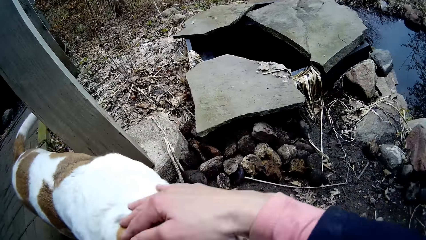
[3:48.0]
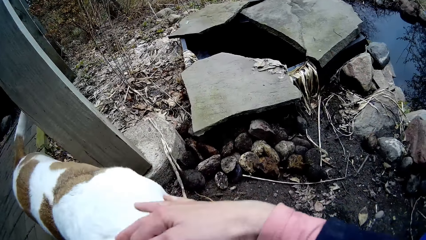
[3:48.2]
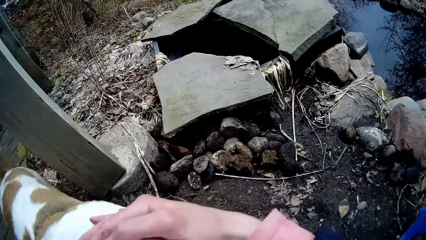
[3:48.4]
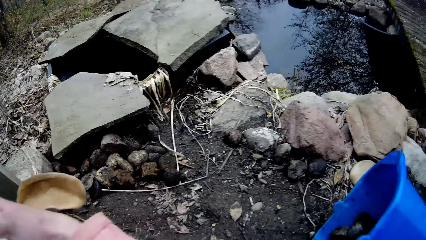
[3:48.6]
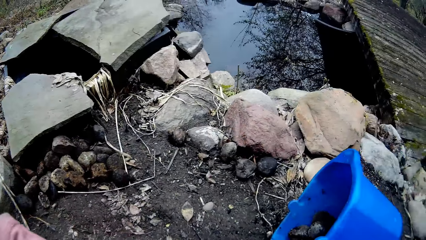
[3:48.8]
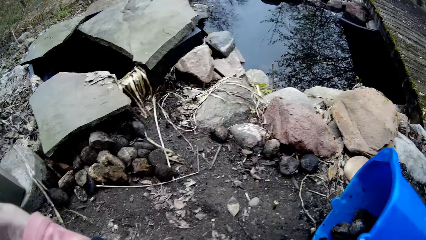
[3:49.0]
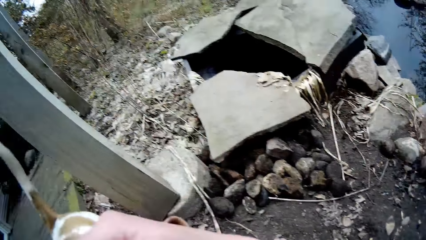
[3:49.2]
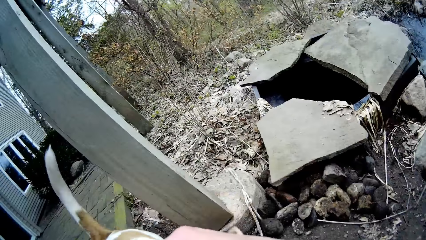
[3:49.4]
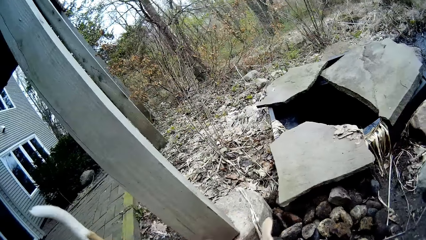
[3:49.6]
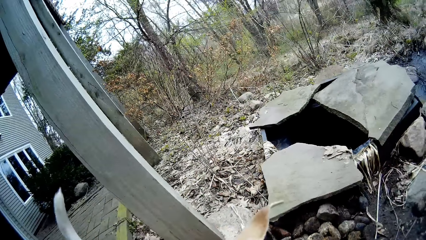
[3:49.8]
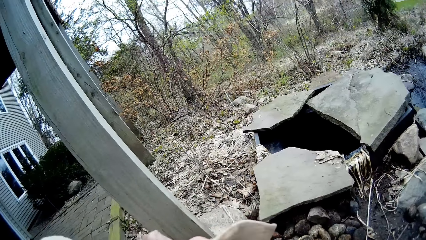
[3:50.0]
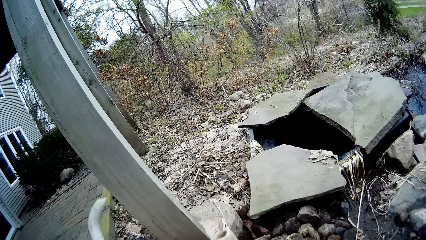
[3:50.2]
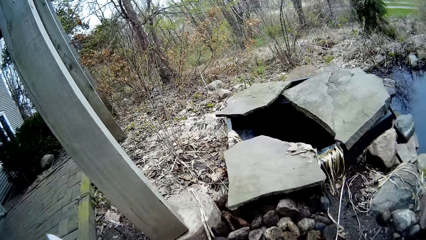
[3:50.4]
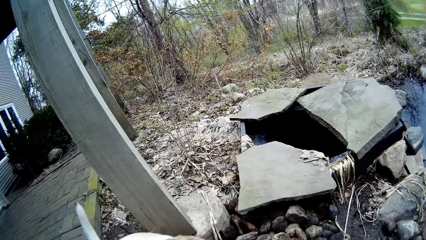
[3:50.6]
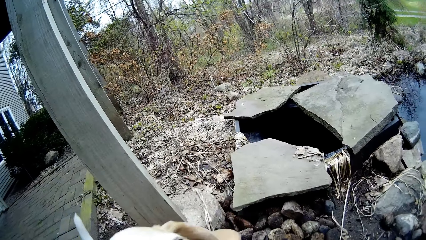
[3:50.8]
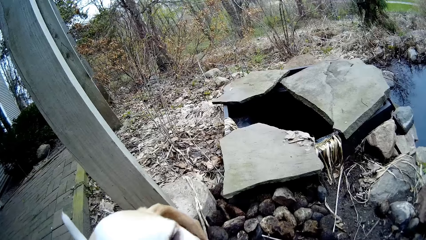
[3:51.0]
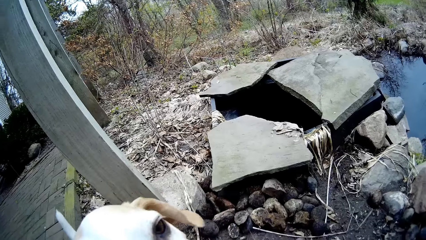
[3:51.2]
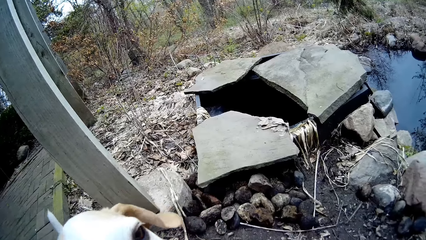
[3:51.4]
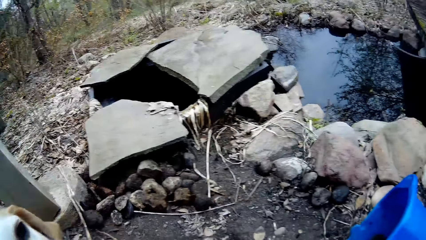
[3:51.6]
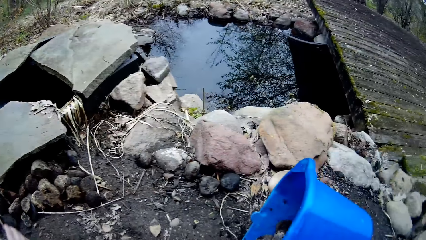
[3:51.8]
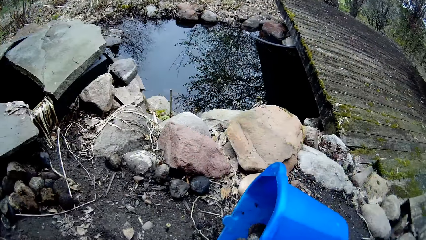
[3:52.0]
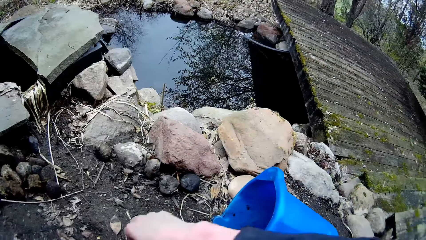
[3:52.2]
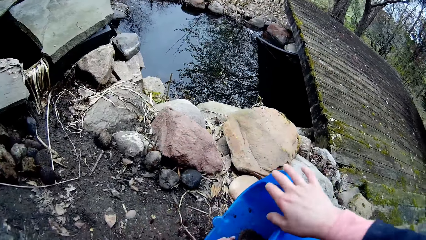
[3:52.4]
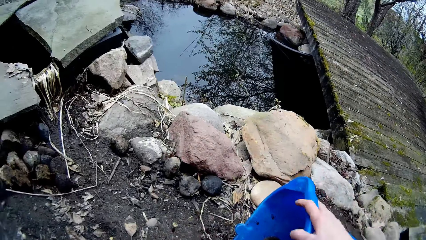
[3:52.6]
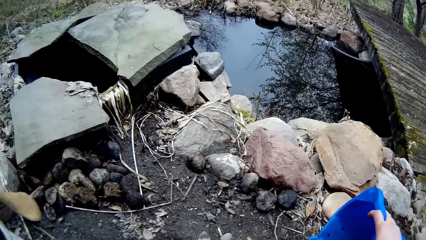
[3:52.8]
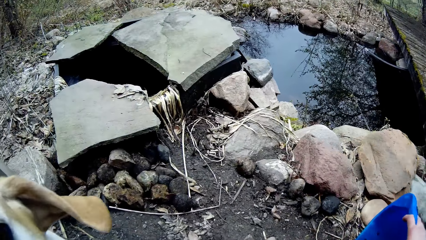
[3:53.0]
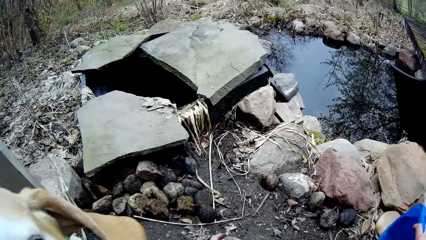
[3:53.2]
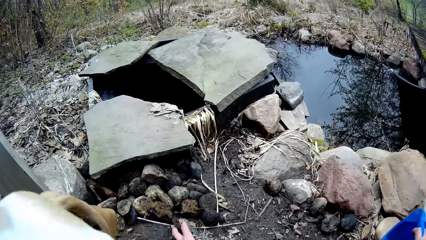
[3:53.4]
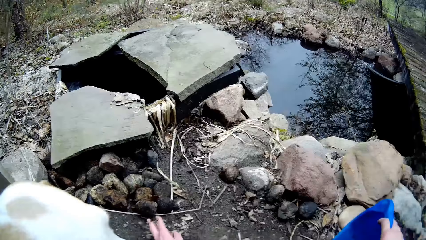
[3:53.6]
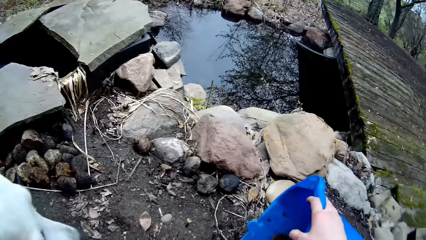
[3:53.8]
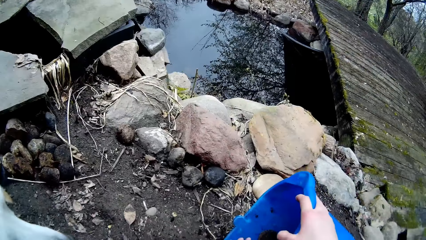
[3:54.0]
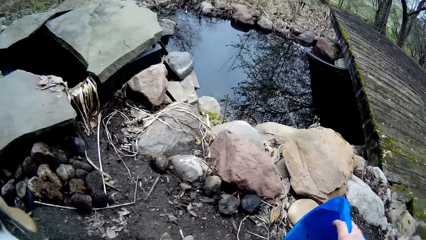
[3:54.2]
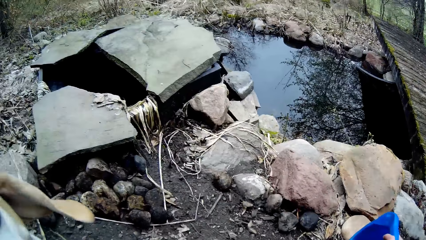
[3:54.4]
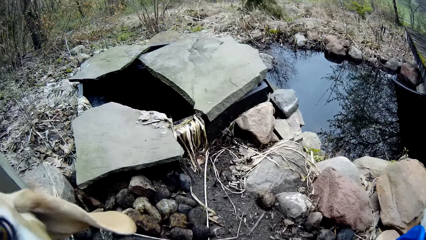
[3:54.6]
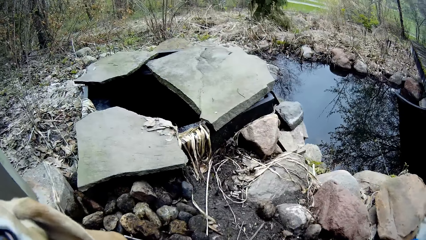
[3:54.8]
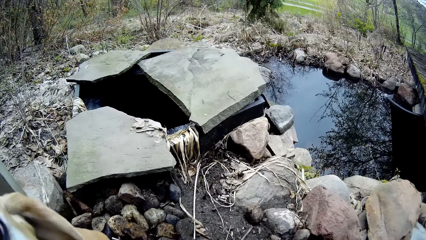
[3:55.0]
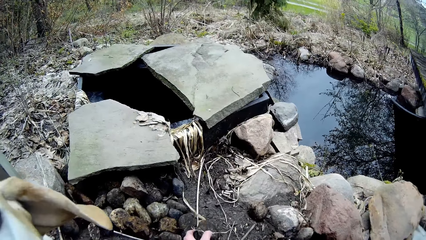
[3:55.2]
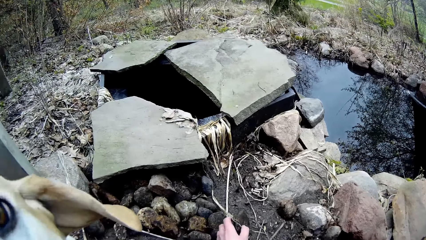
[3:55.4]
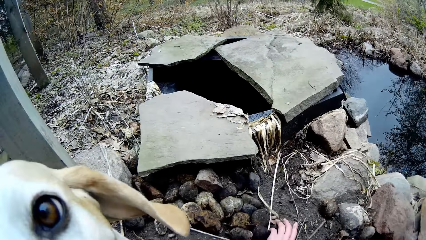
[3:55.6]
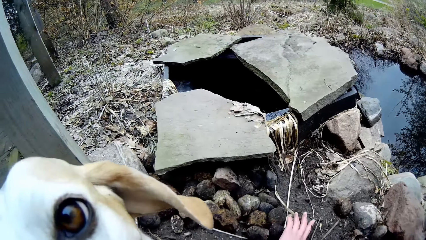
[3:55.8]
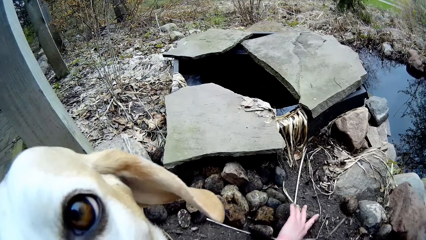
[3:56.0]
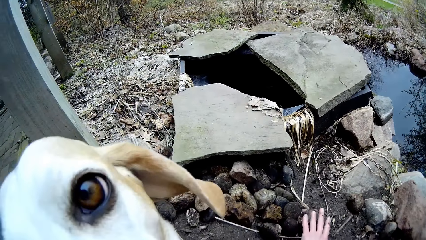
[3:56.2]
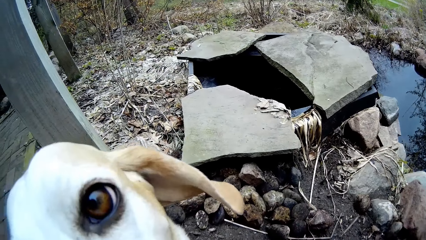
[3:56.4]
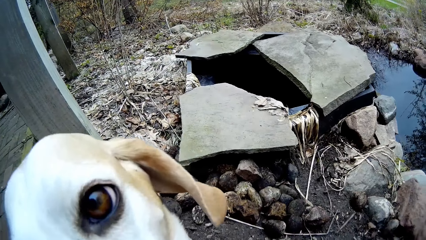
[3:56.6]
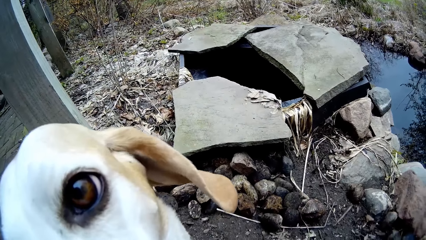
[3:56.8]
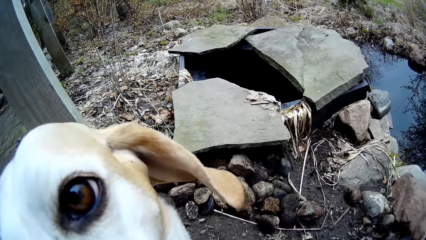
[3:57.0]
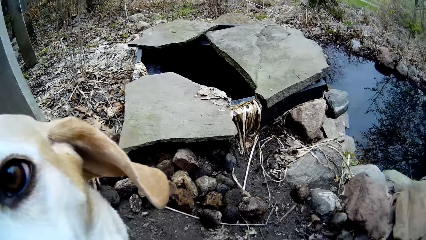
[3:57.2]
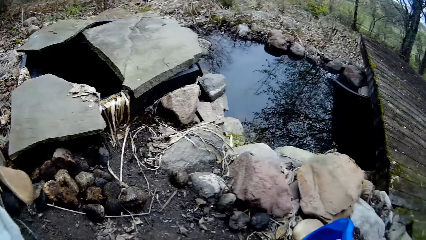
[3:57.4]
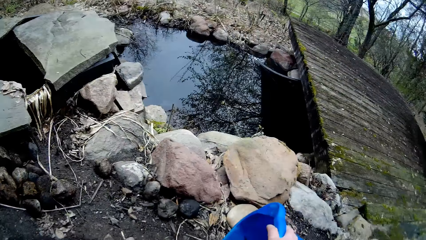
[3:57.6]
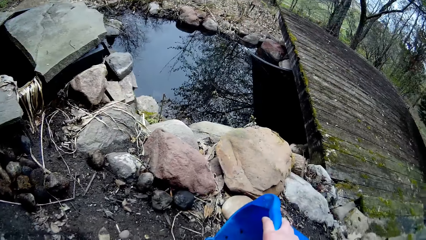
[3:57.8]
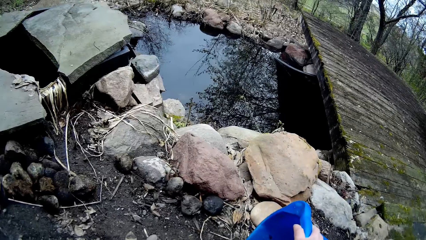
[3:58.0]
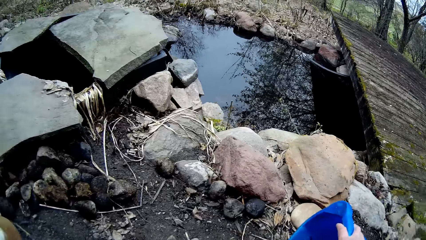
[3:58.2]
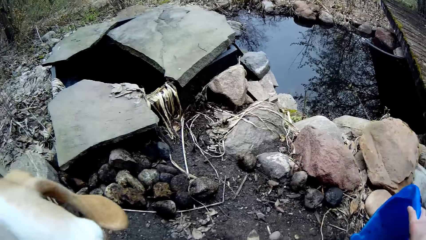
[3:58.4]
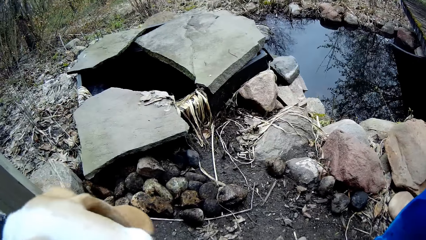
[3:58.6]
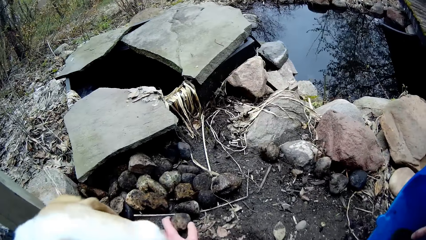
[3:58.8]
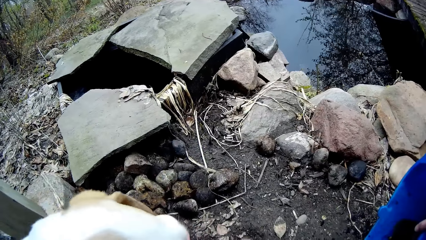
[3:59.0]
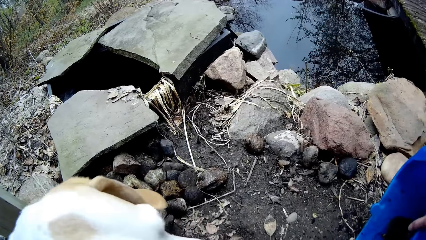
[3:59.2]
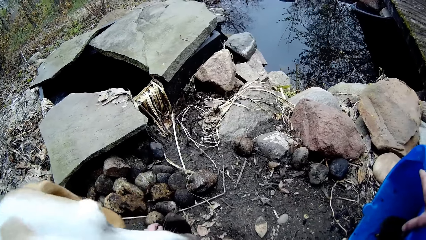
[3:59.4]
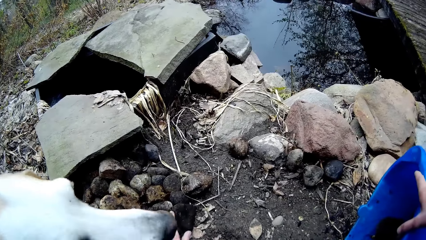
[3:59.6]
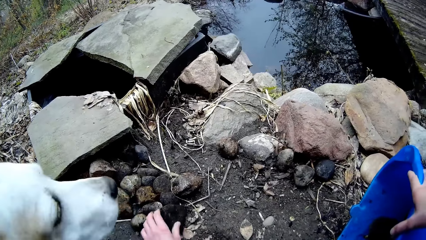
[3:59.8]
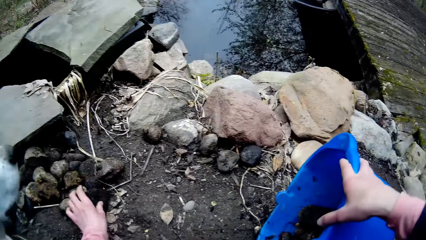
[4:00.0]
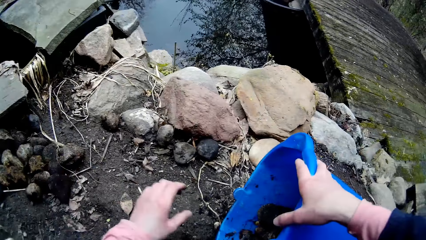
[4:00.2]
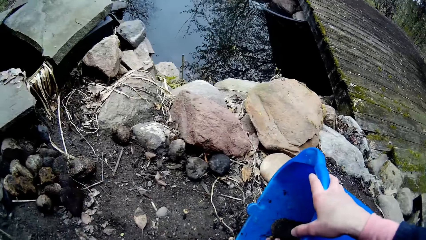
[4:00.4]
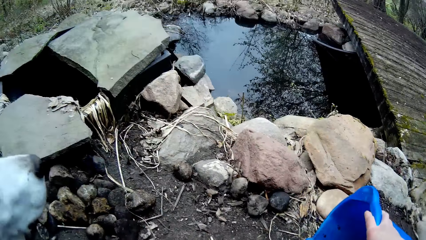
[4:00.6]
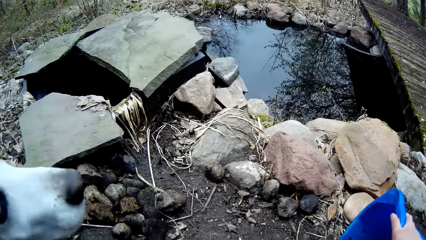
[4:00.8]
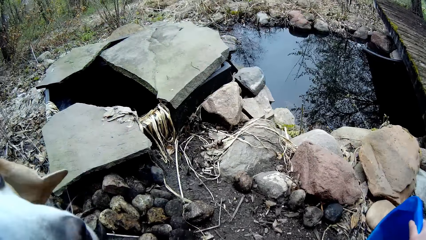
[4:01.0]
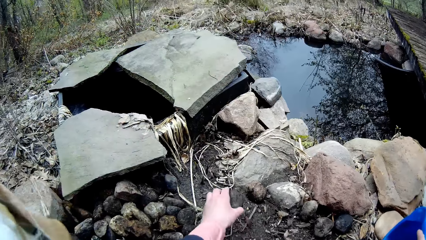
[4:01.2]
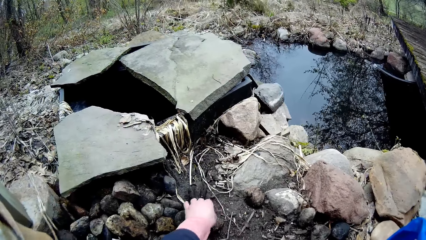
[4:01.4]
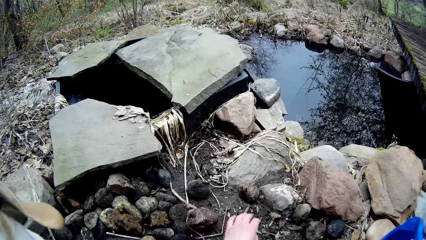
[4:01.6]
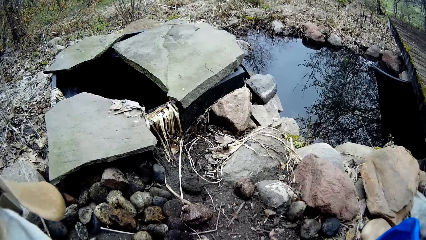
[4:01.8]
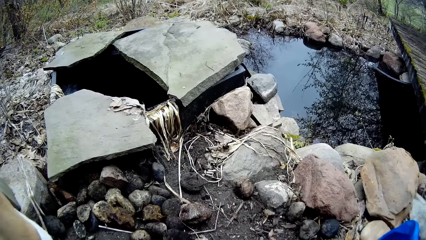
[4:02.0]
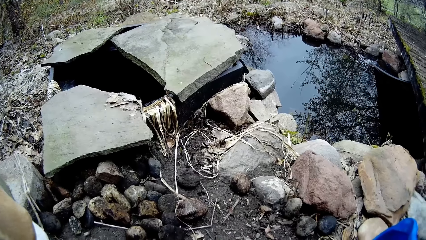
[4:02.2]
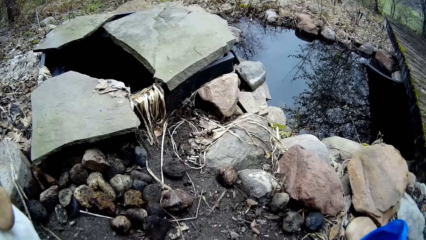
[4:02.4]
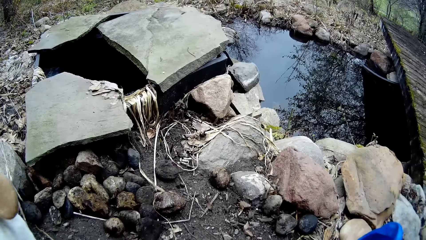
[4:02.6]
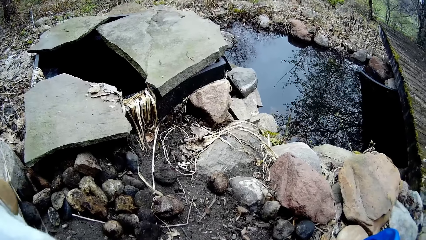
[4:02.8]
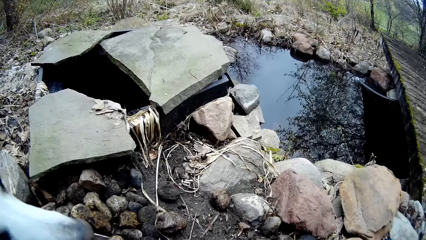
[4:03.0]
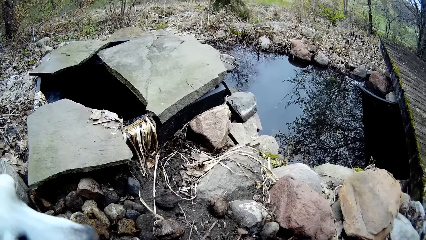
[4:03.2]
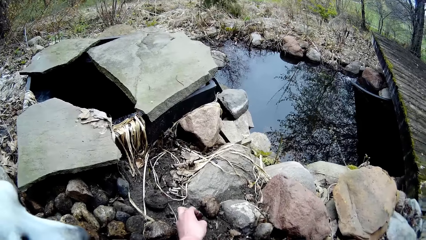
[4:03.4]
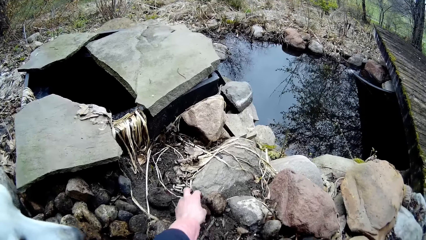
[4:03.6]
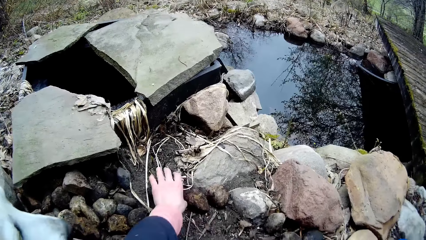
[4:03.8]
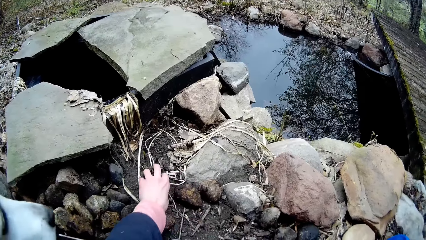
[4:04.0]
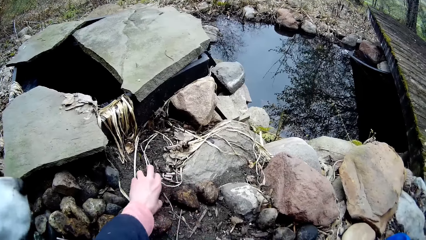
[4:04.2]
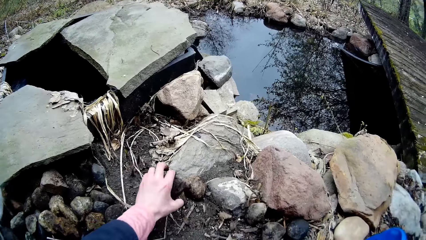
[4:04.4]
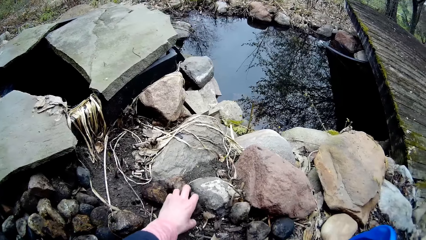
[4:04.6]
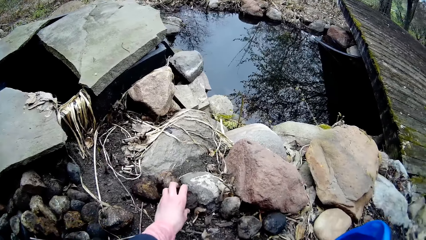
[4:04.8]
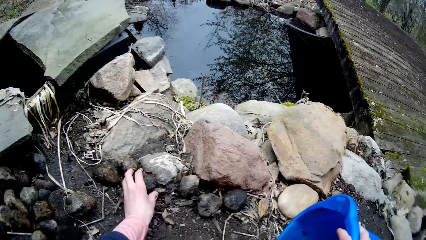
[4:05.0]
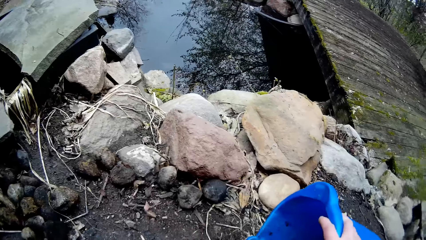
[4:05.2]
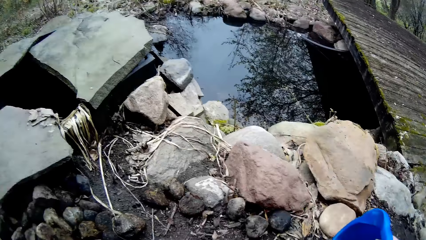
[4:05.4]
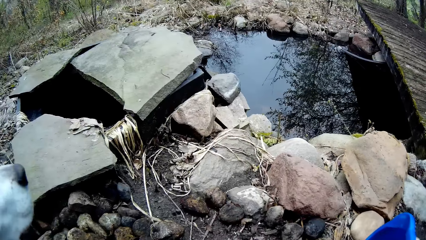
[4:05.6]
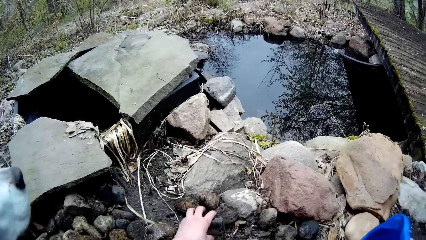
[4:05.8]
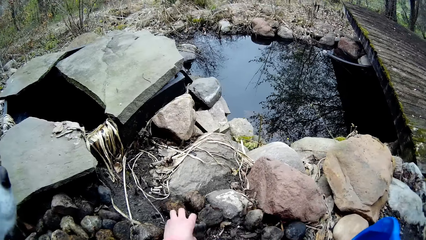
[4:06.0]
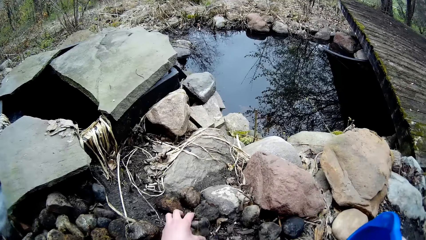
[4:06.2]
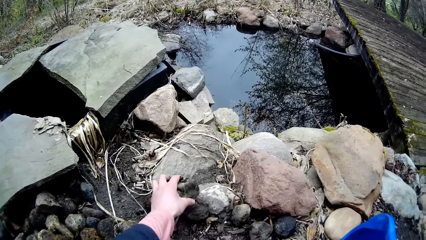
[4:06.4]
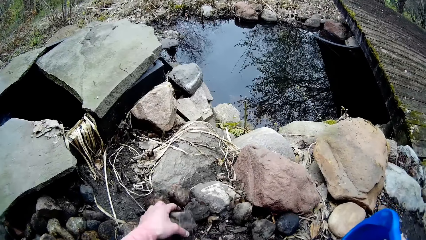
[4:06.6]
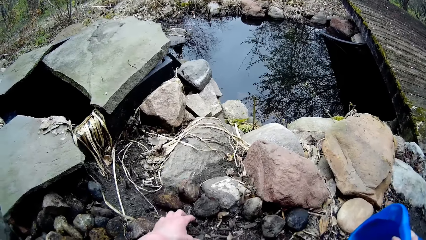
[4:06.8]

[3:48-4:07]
The camera wearer plays with a dog. She stares around. She places her right hand on the bucket. She holds the bucket on the ground. She nips the stone on the ground with the hand. She throws a rock on the ground with her left hand. She drops stones on the ground with the left hand. She nips the stones on the ground with the hand. She picks a stone from the bucket with the left hand. She drops the stones on the ground with the left hand. She contrives the stones on the ground with the left hand.
